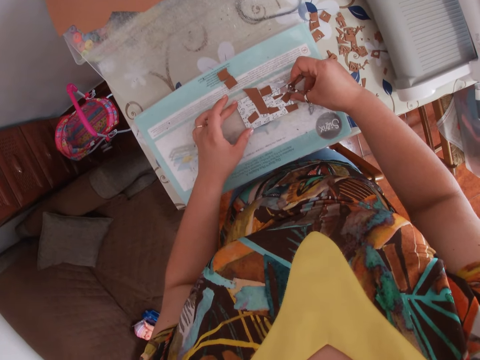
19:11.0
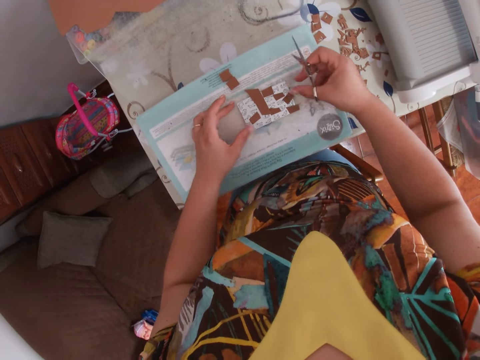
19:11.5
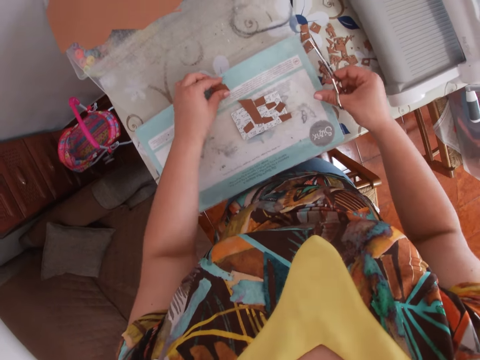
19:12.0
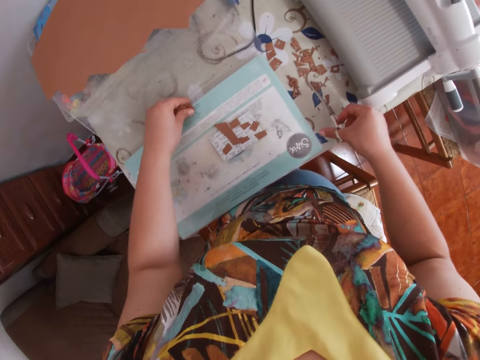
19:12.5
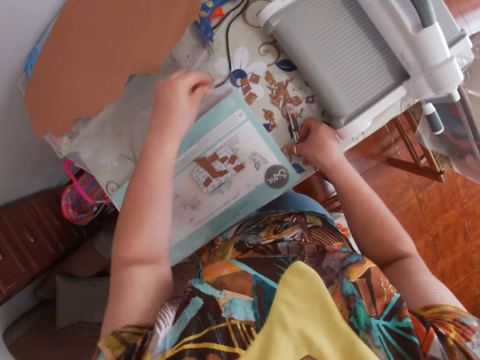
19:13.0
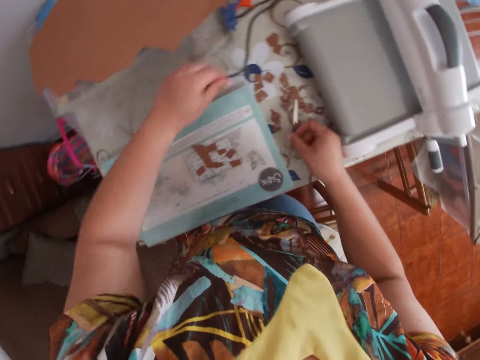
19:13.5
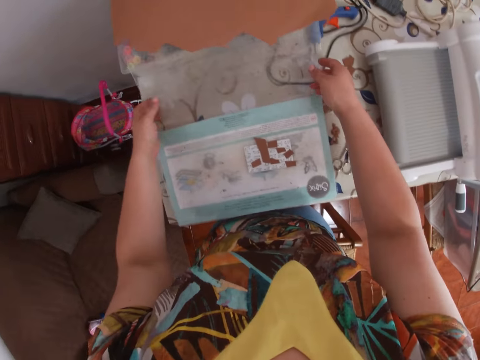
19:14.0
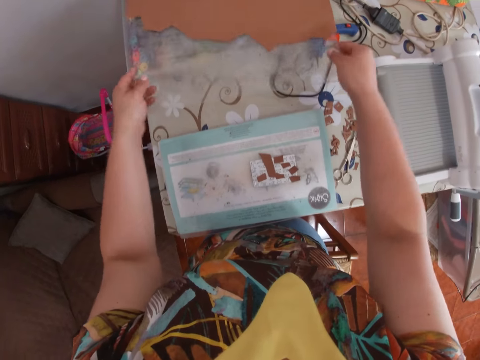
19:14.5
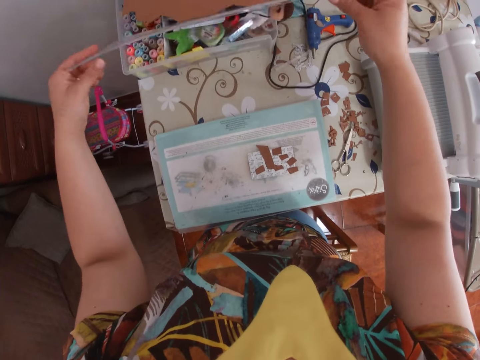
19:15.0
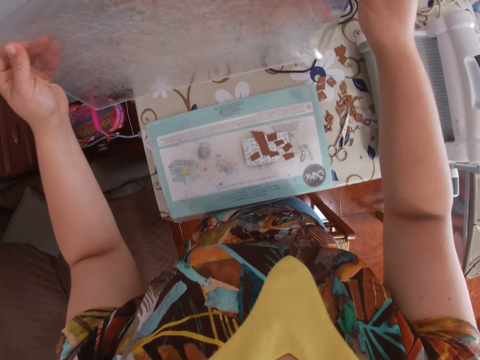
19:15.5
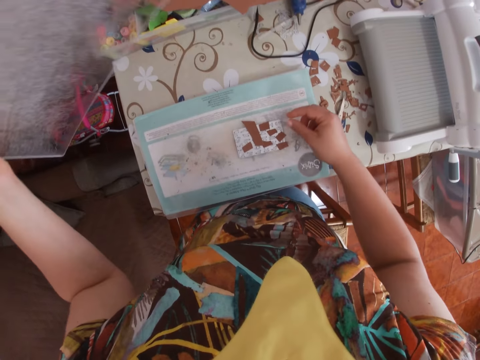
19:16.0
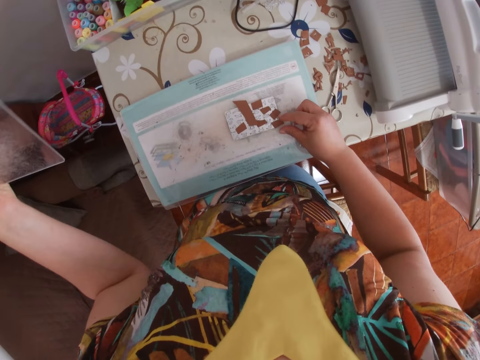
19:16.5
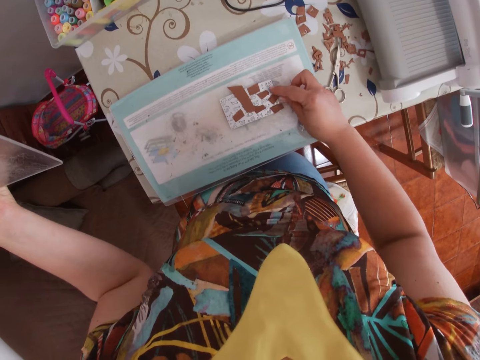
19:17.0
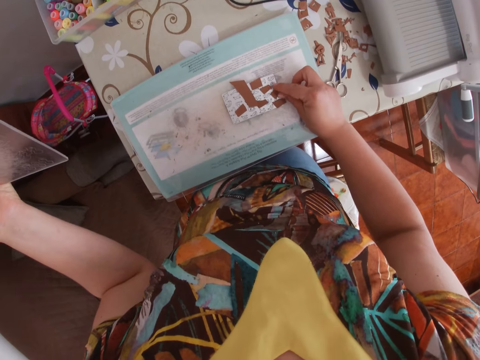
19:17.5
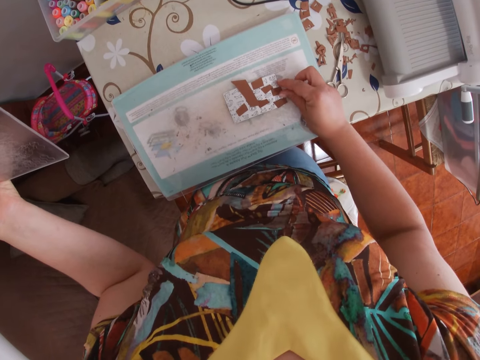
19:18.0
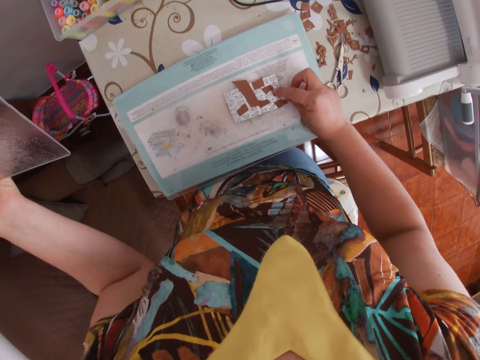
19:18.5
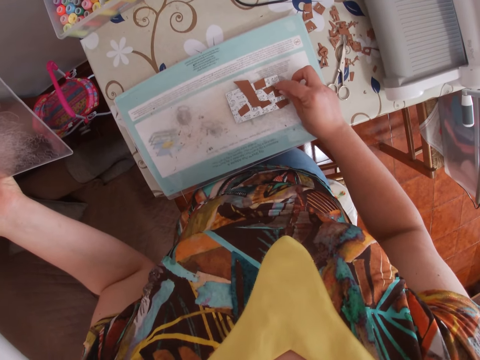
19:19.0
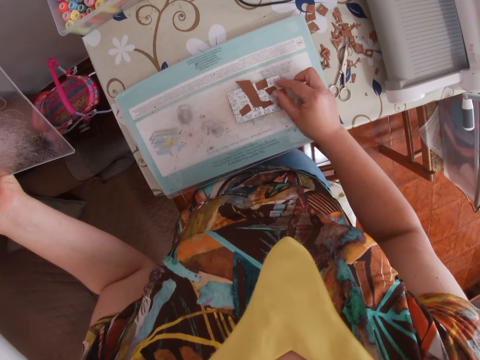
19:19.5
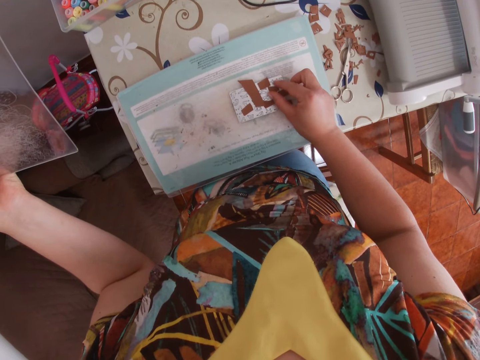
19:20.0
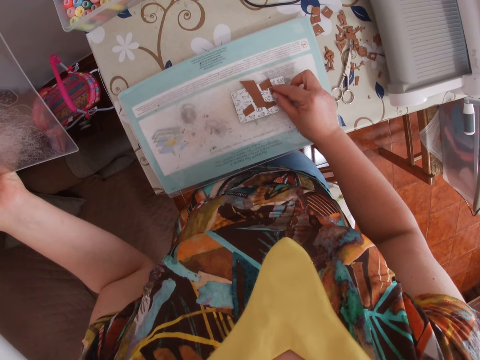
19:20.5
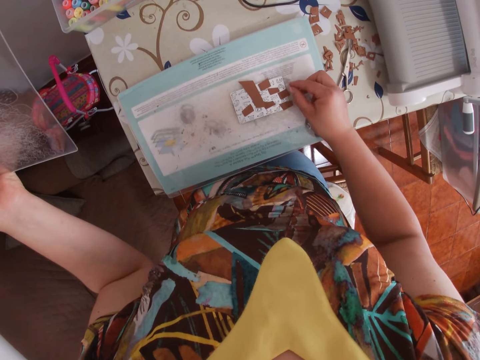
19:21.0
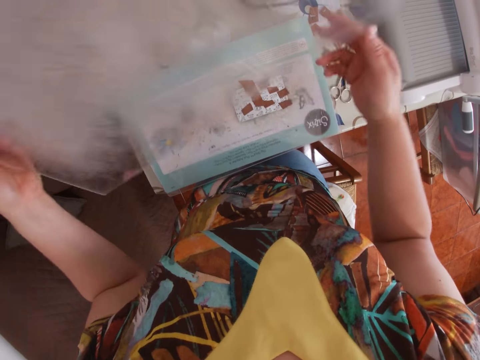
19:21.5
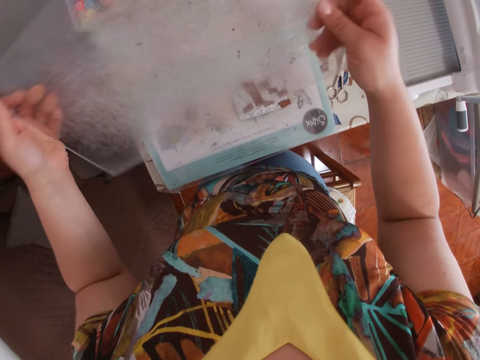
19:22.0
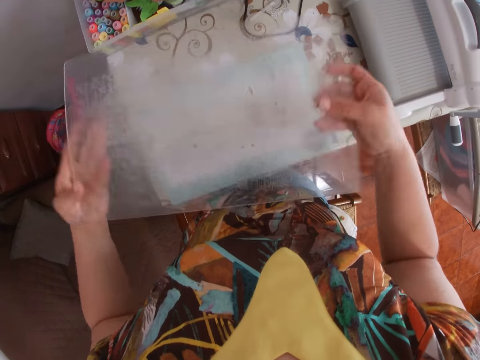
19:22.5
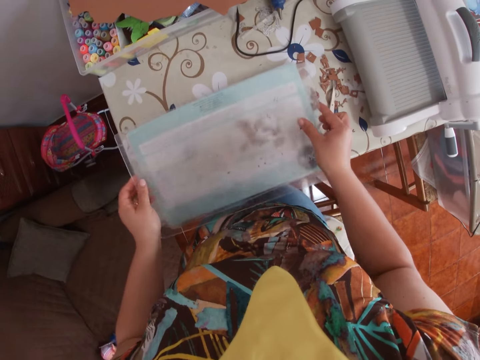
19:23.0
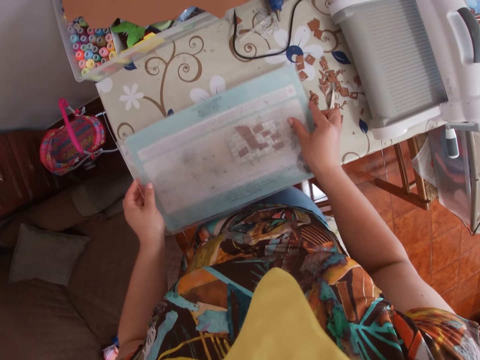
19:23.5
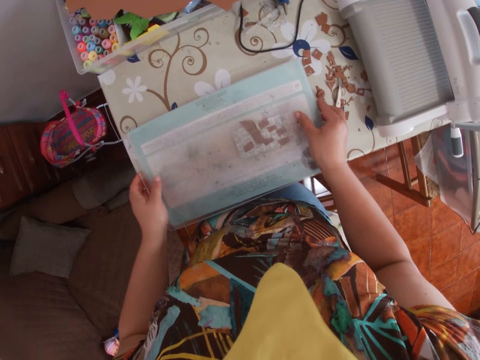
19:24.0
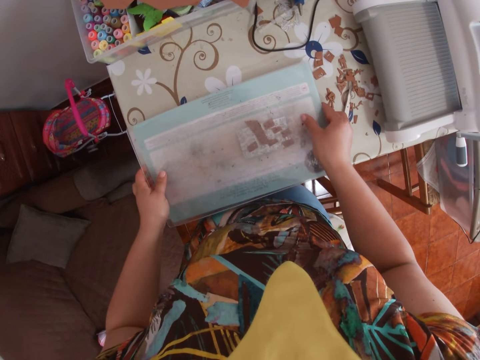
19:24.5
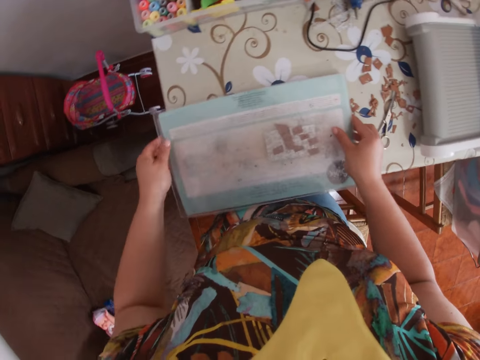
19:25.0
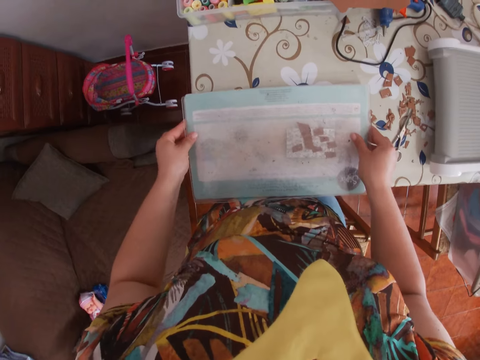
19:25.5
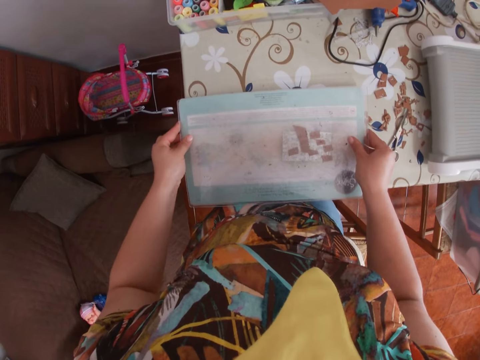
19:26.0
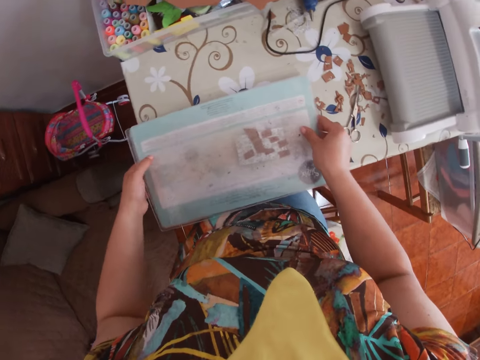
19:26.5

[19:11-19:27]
The camera wearer picks up a piece of cardboard from the cutting pad with her left hand. She drops the scissors on the table with her right hand. She drops the piece of cardboard on the table with her left hand. She carries a slip screen from the table with both hands. She adjusts the pieces of cardboard on the engraving tool with her right hand. She counts papers on the table. She holds the slip screen with her right hand. She turns the slip screen with both hands. She covers the cutting pad with the slip screen.

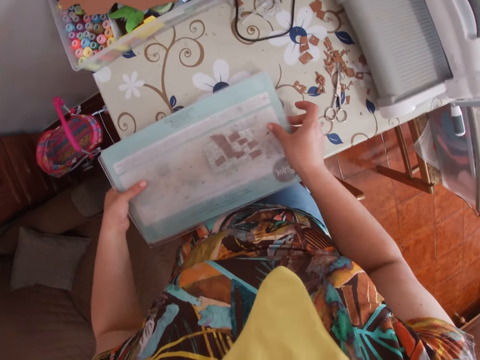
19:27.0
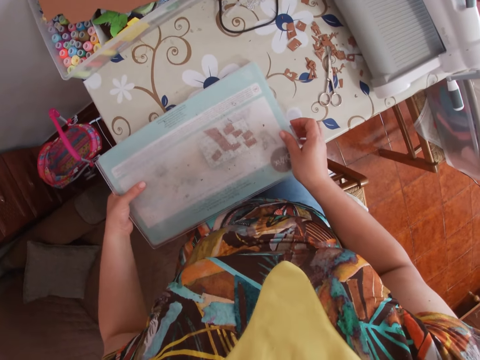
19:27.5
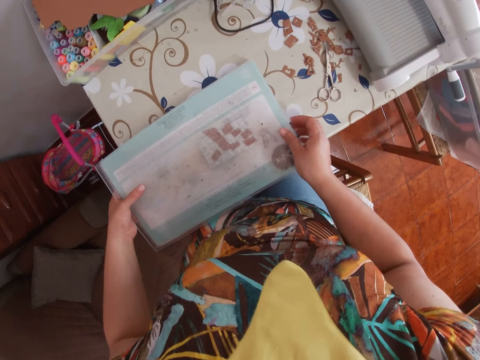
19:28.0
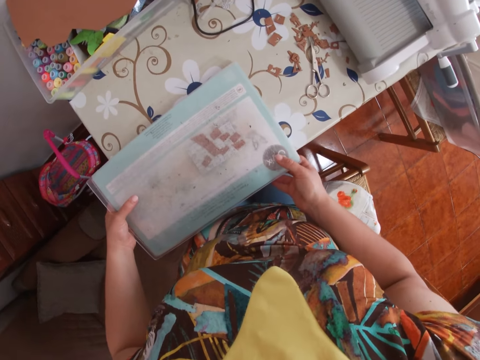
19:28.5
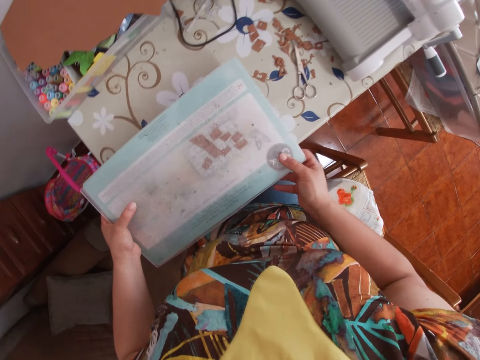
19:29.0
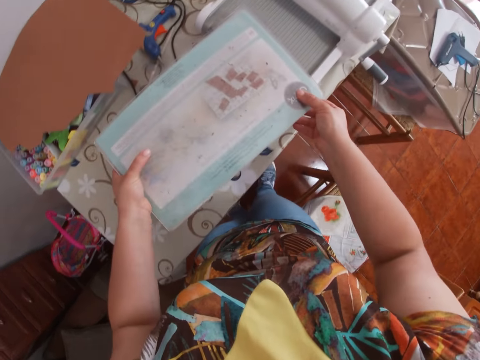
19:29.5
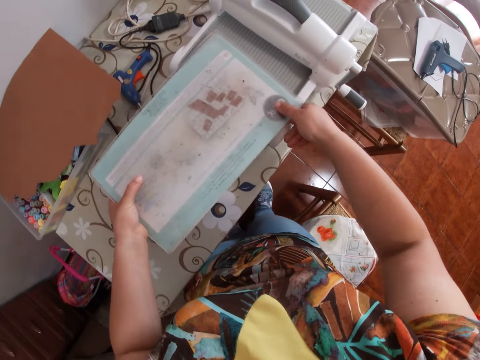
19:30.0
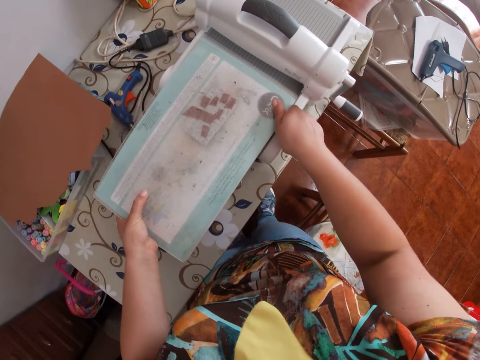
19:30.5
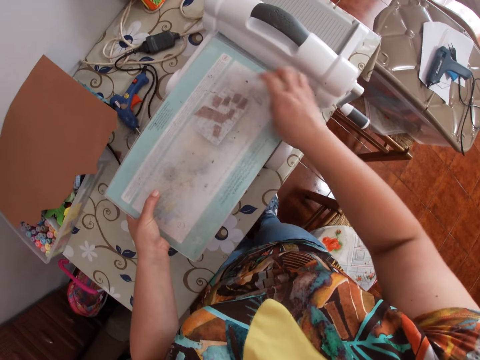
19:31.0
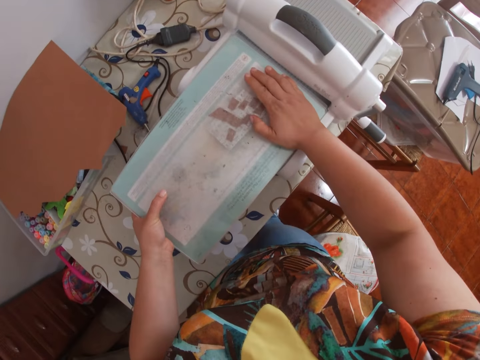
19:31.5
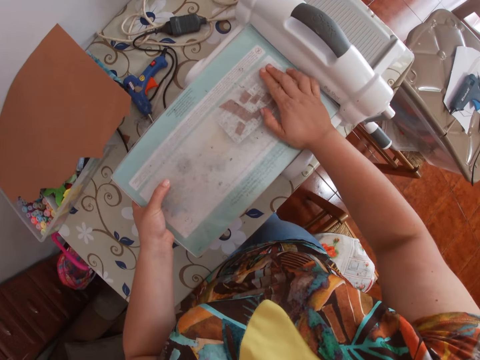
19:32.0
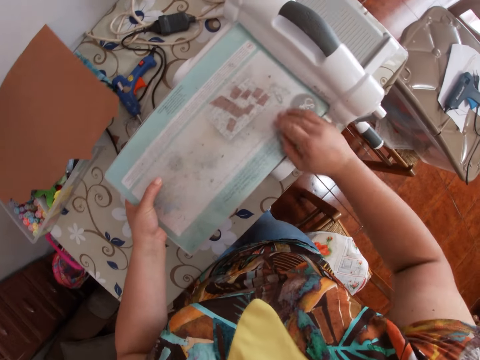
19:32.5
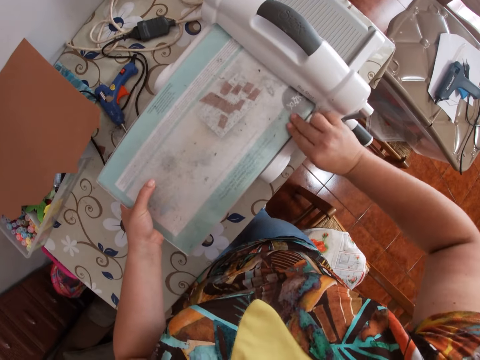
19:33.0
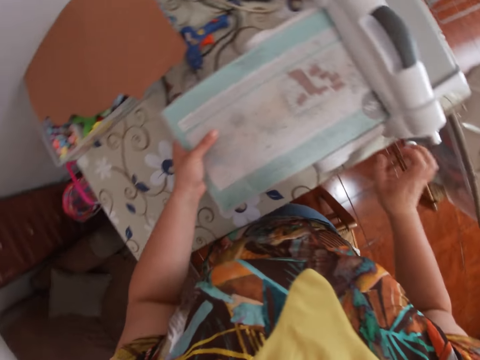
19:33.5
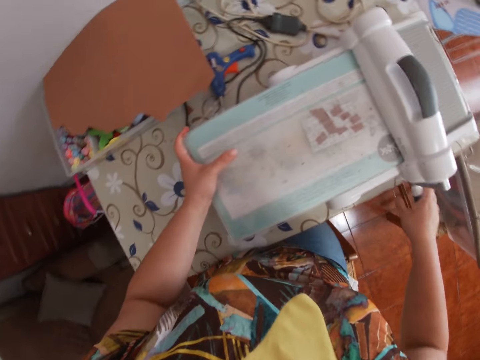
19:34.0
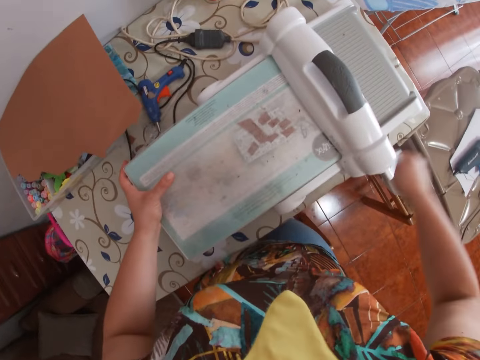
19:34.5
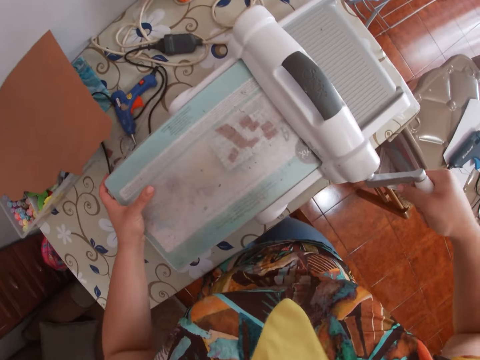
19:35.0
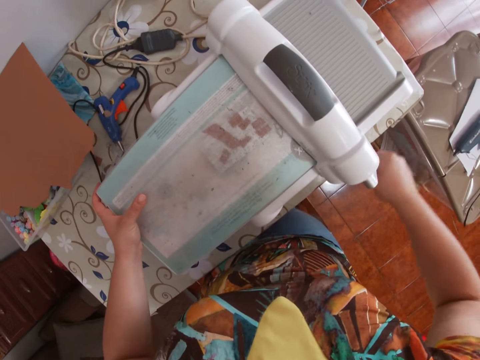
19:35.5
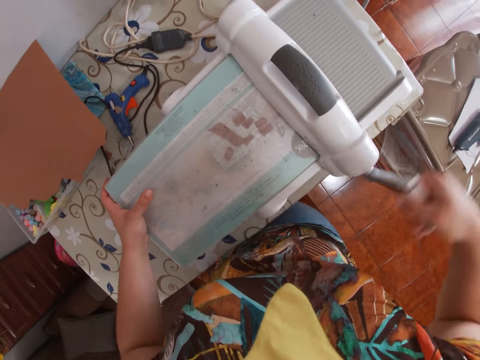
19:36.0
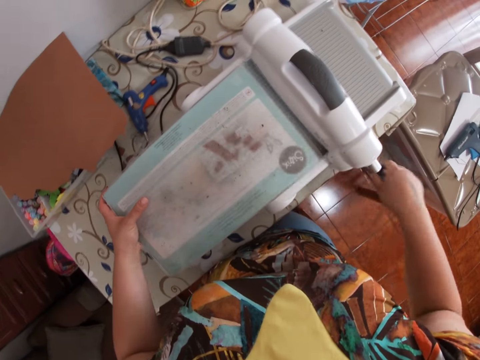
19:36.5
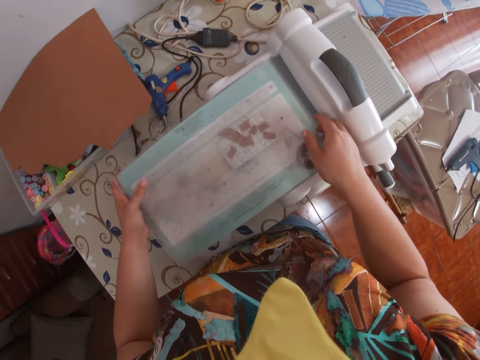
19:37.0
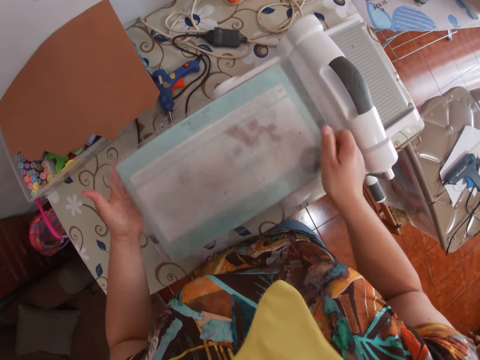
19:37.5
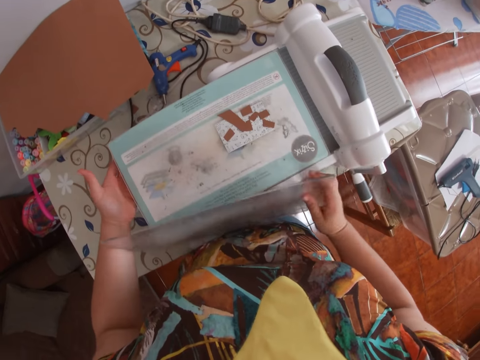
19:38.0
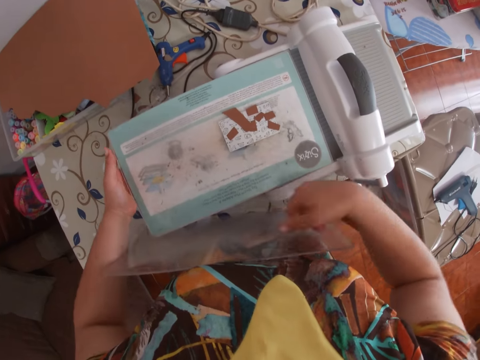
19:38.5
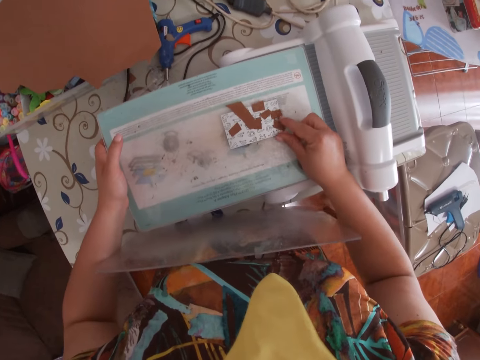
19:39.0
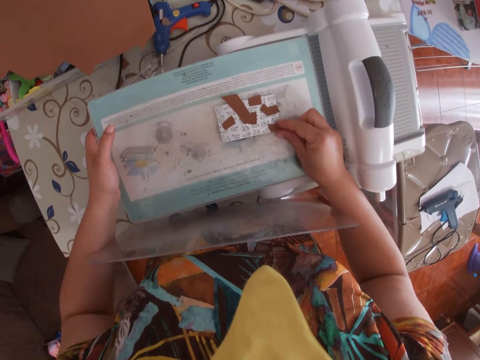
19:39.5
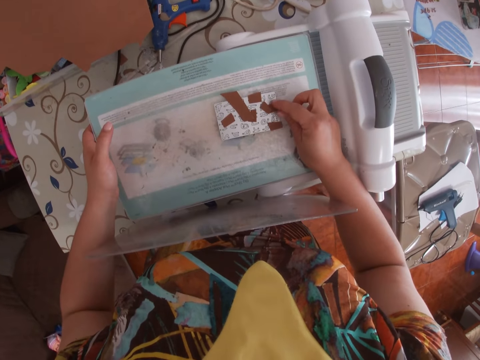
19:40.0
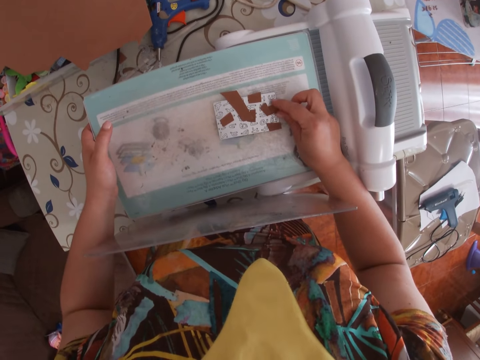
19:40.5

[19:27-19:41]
The camera wearer carries the cutting pad with both hands. She places the cutting pad in a die cutting machine. She turns the handle of the die cutting machine with her right hand. She removes the slip screen from the cutting pad. She adjusts the pieces of cardboard on the engraving tool with her right hand.
